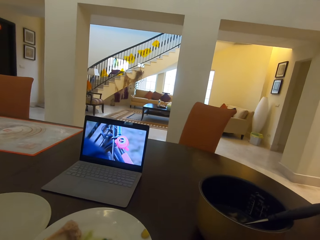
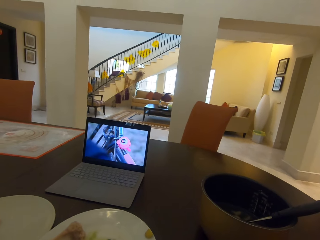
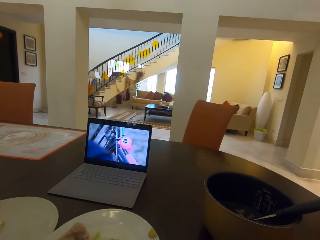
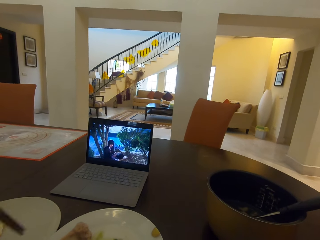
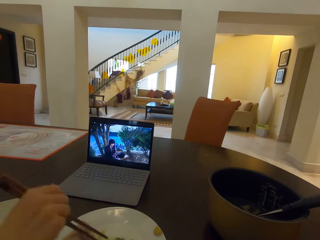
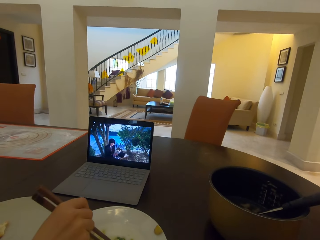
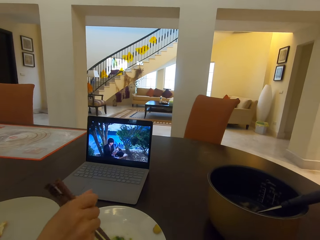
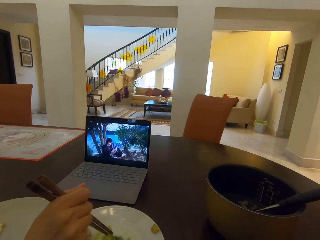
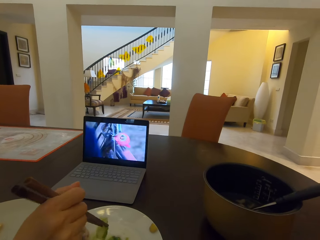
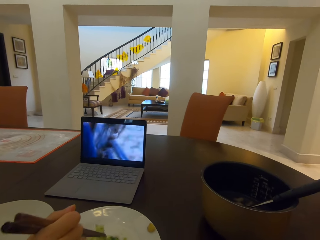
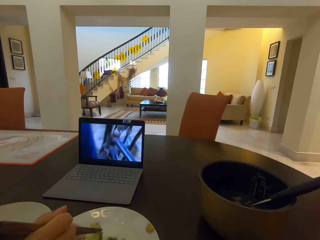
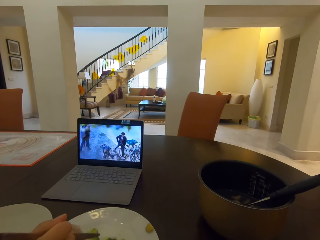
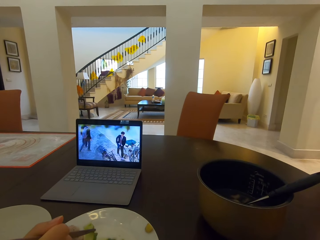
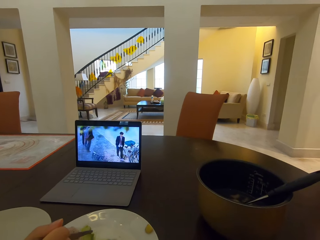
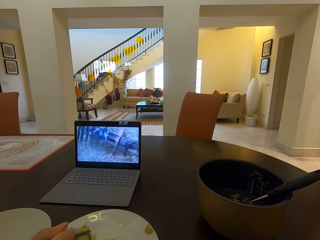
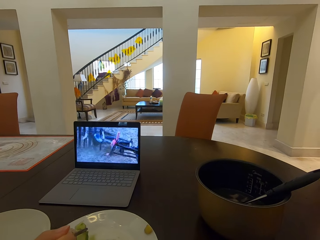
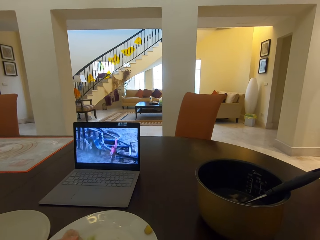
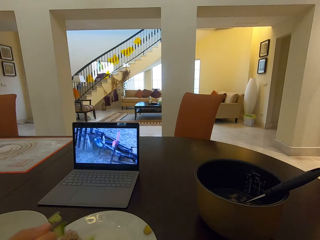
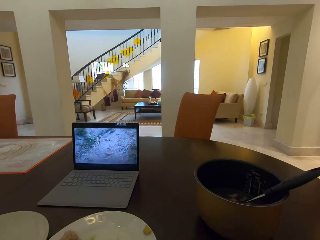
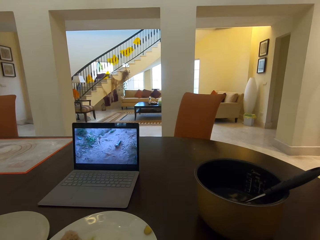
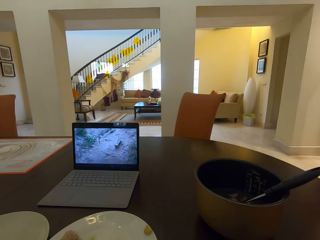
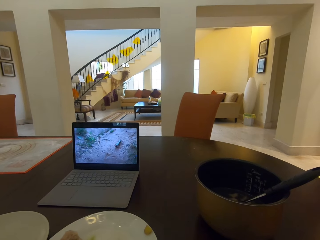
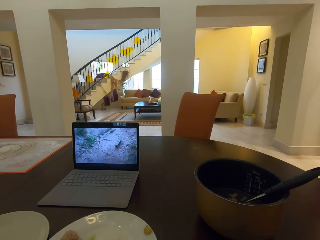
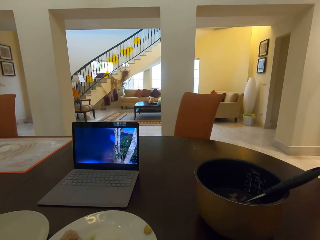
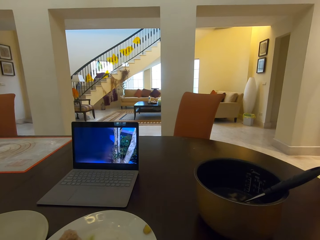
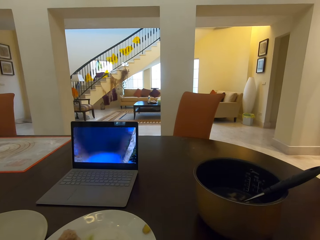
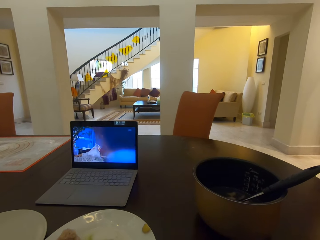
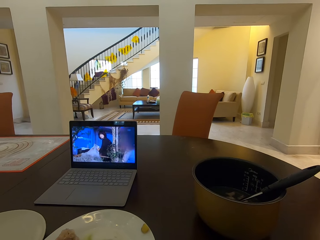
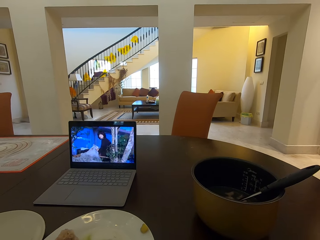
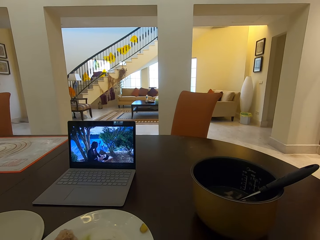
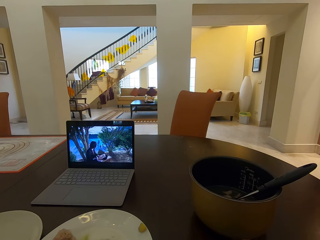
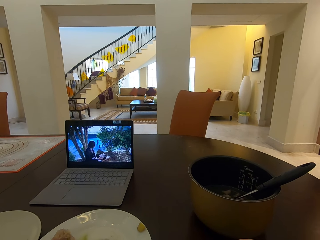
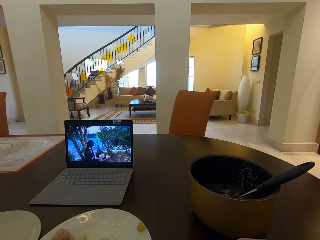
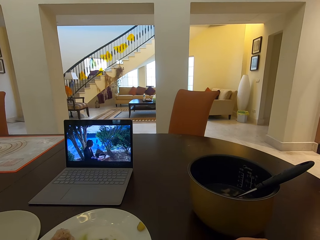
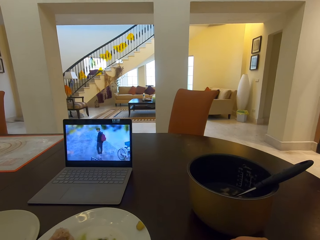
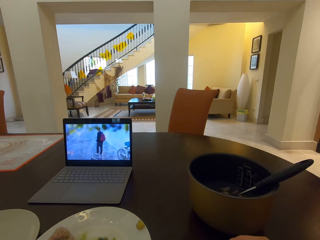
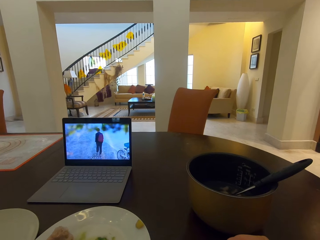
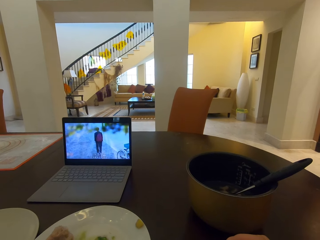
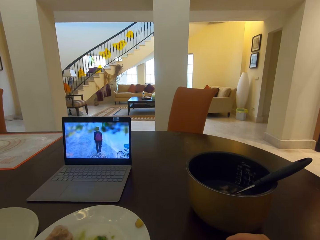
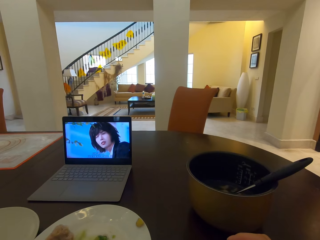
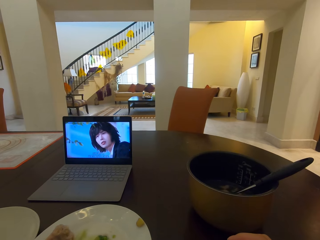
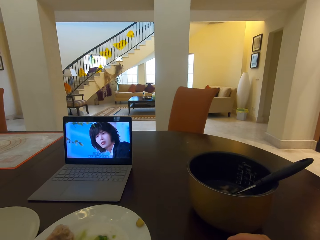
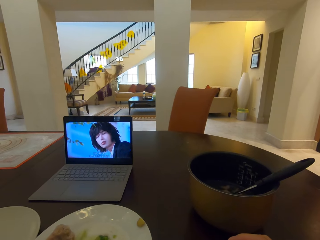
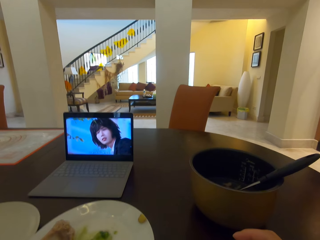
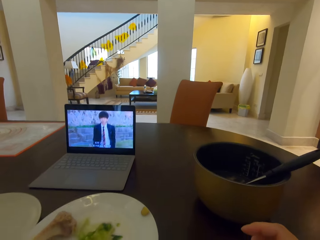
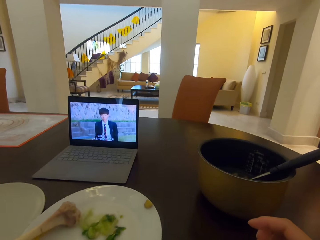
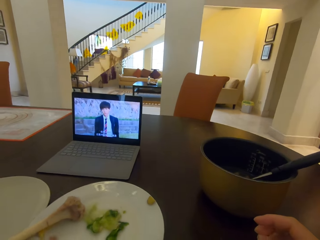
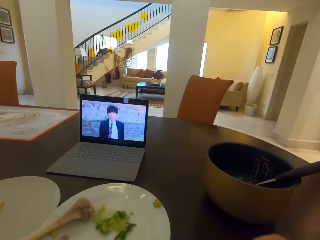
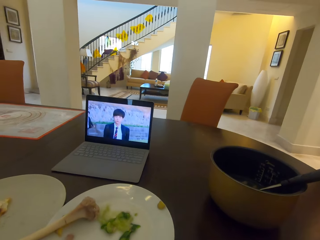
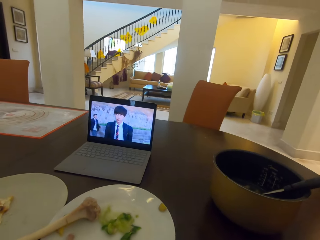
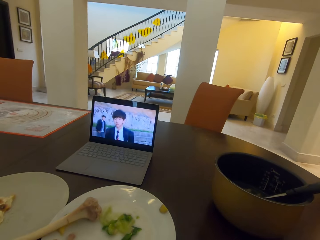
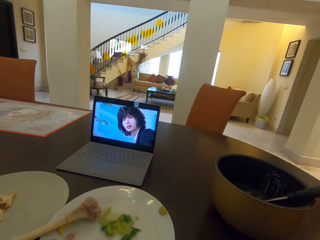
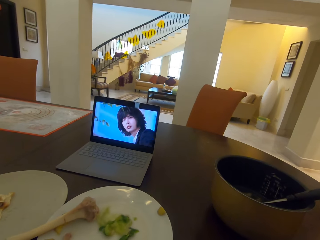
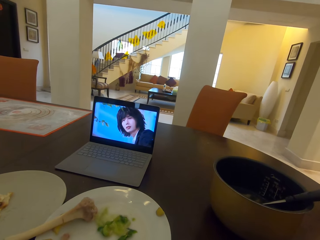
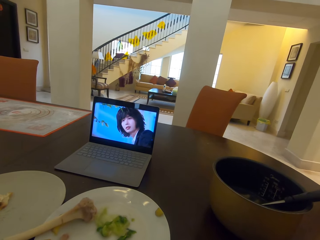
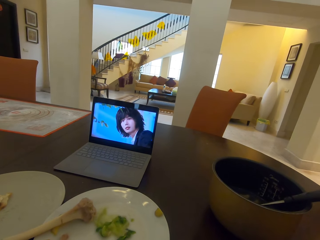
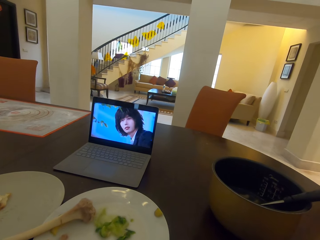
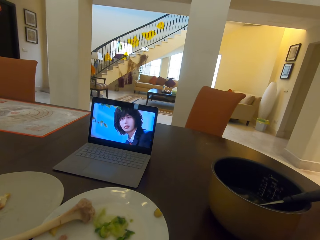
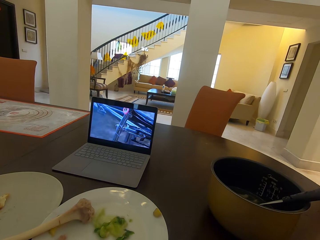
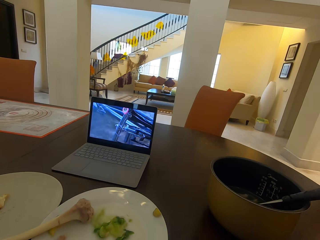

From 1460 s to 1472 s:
The camera wearer watches a movie on a laptop. They scoop food using a chopstick. They eat the food. They watch the movie on the laptop.

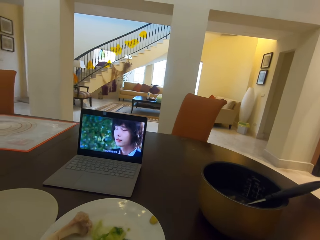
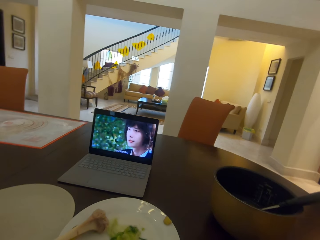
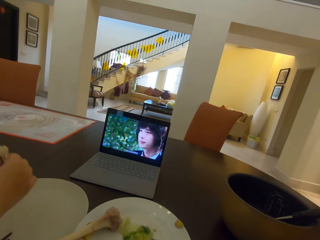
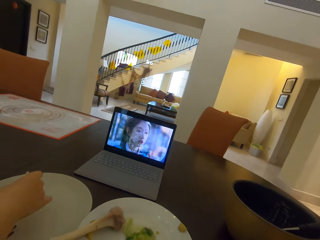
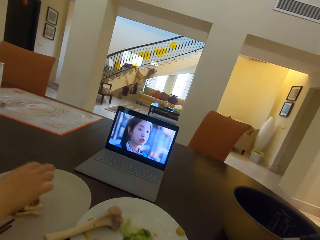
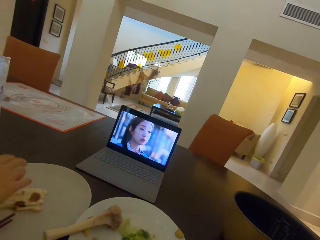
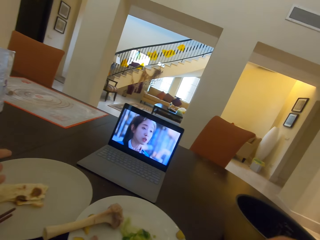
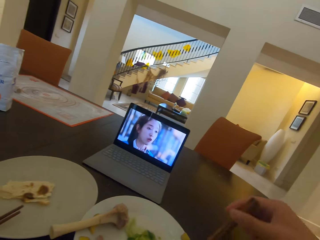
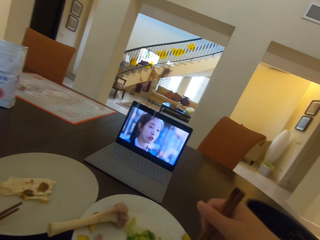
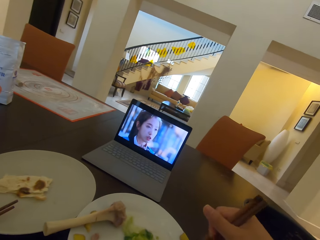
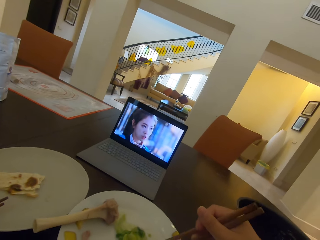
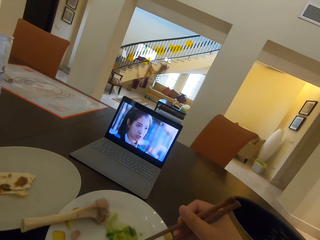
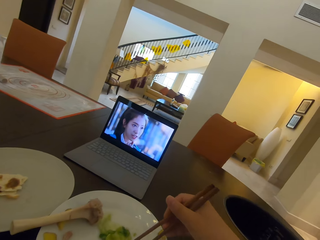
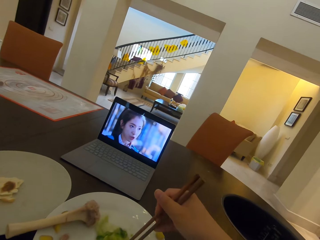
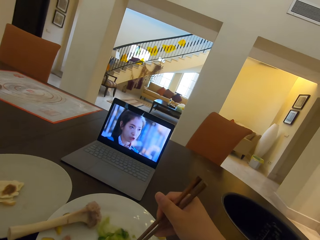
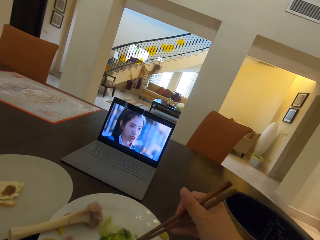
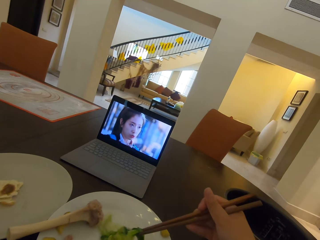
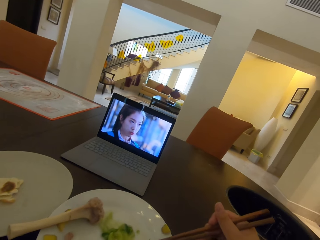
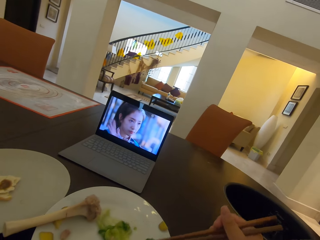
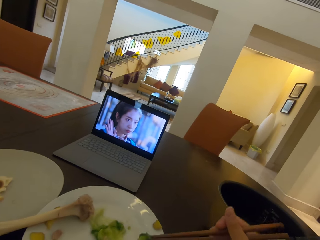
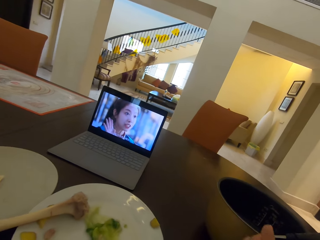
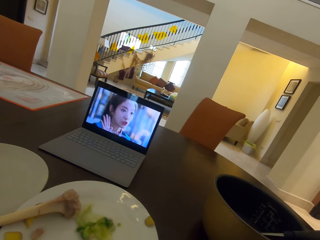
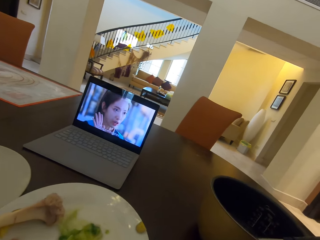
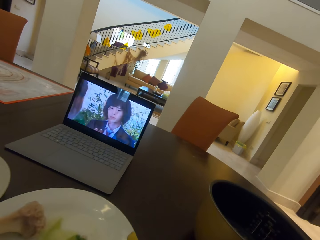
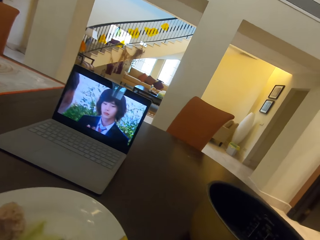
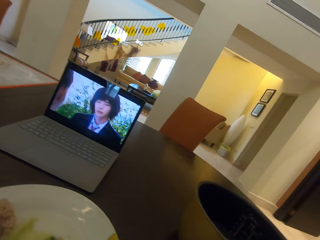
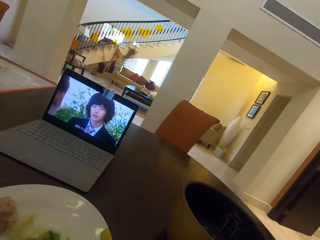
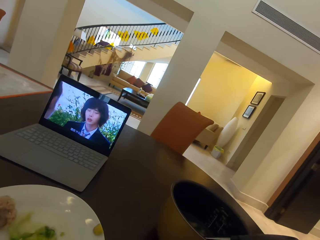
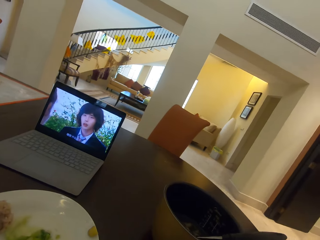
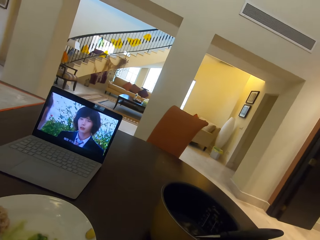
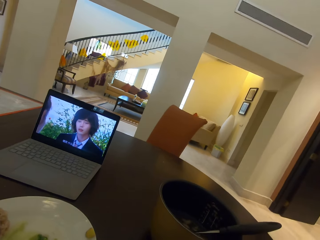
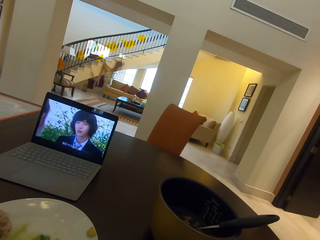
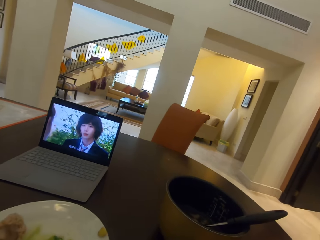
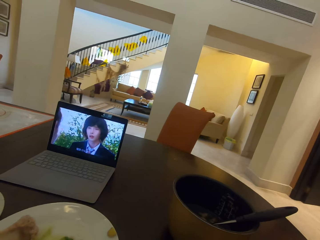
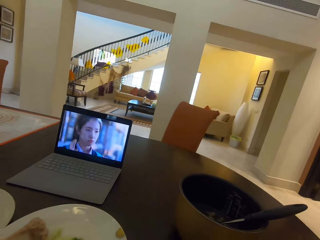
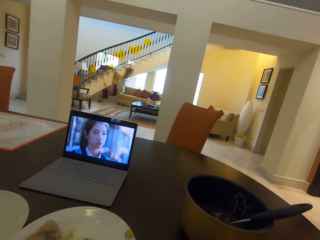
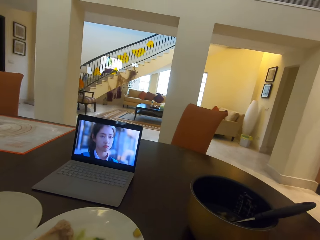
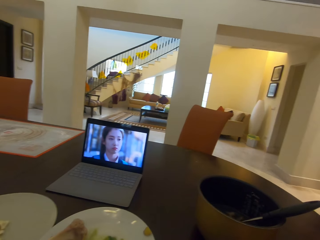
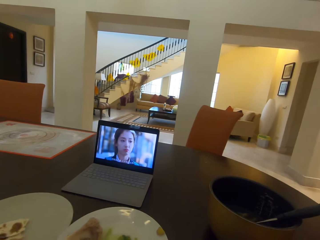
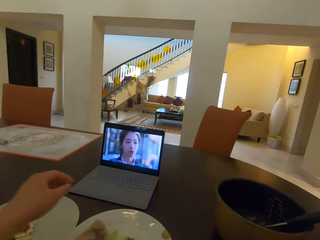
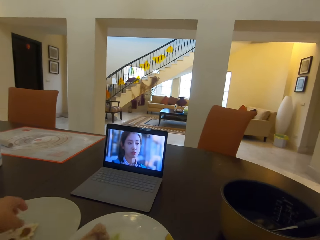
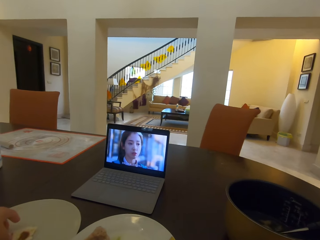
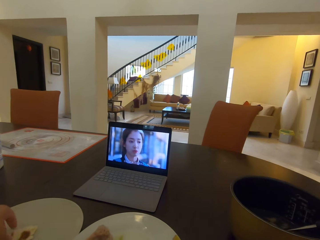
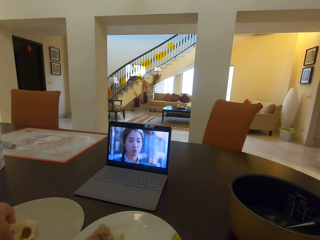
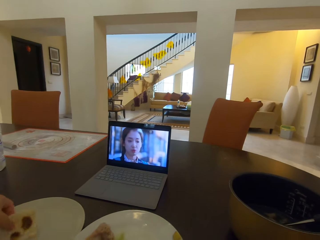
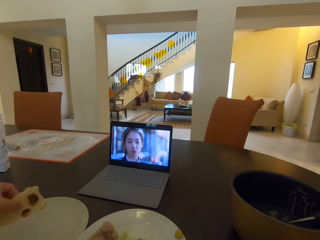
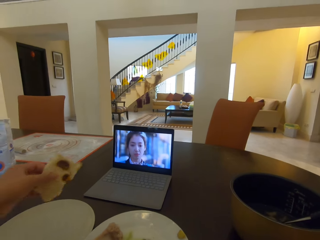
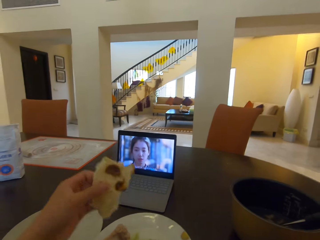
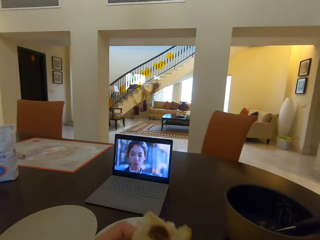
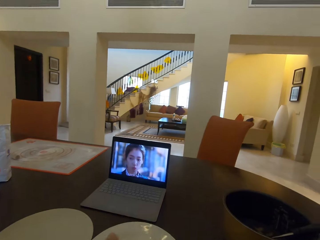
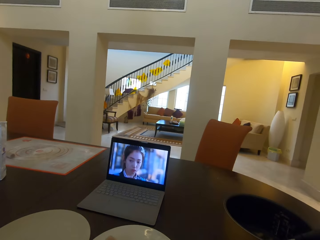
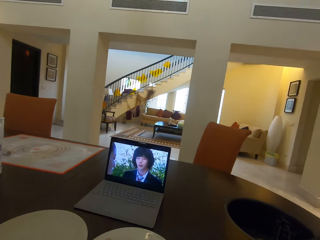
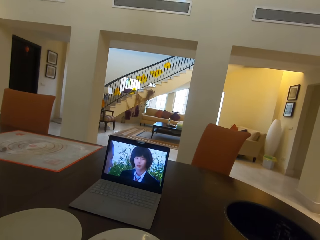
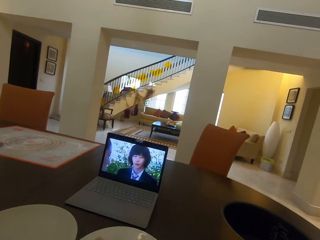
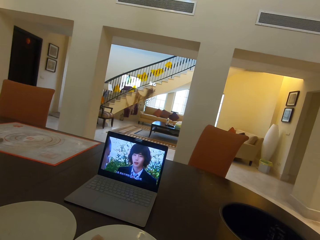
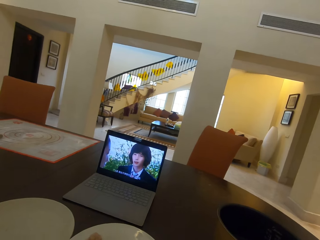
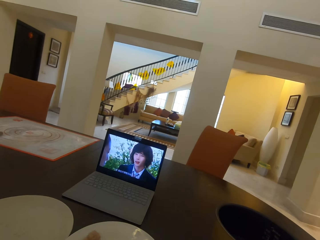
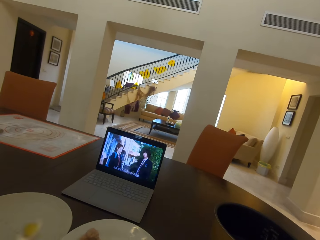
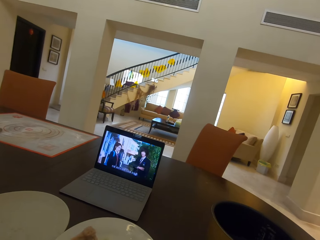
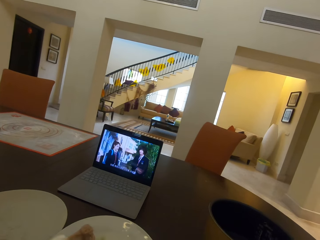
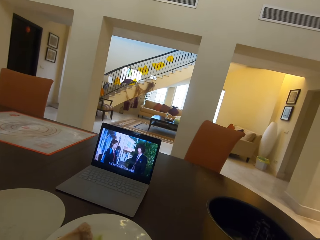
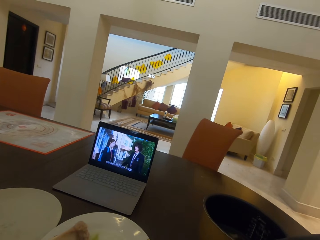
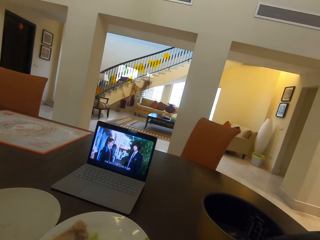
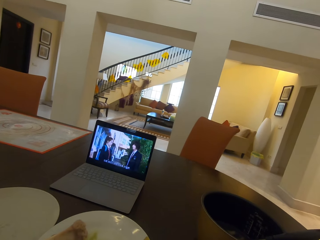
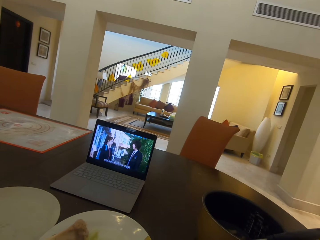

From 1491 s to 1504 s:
The camera wearer returns a chapati in the plate. They scoop food using a chopstick. They eat the food. They pick the chapati from the plate. They watch a movie on a laptop.
